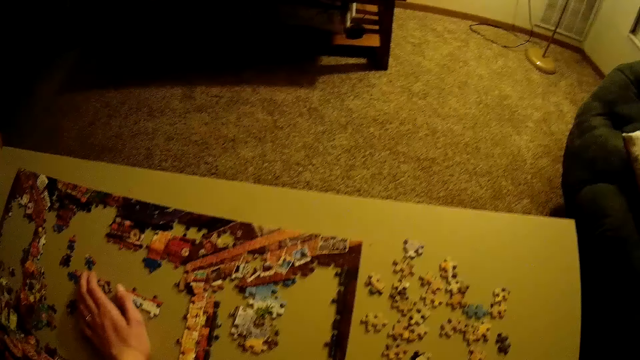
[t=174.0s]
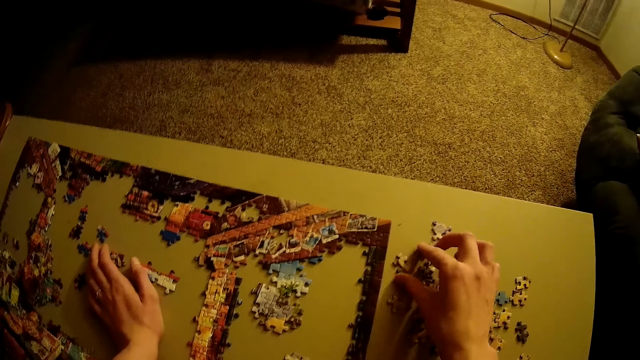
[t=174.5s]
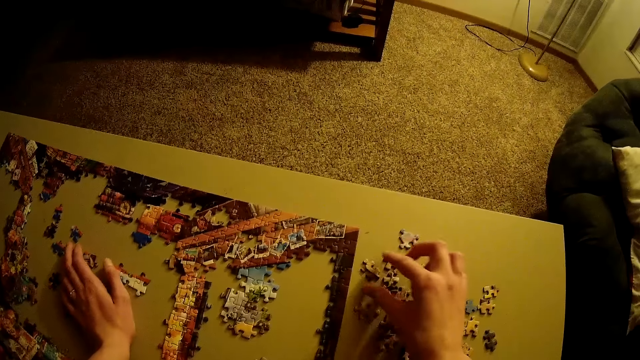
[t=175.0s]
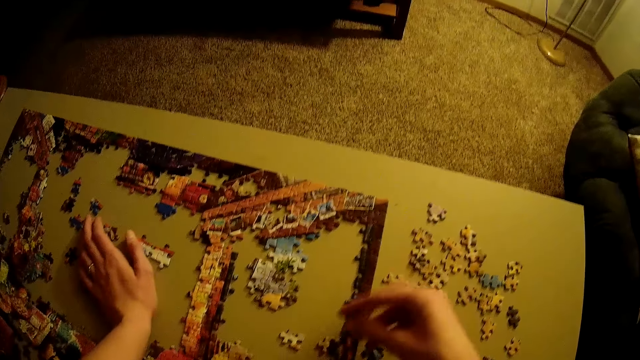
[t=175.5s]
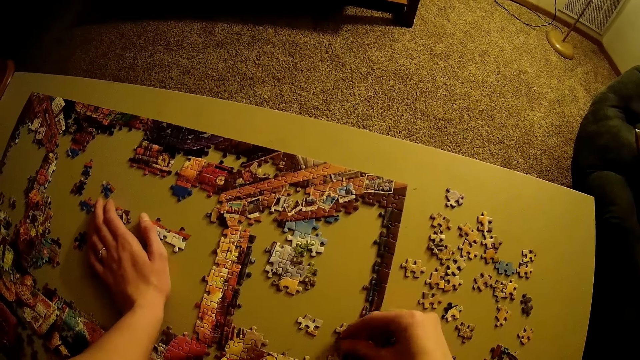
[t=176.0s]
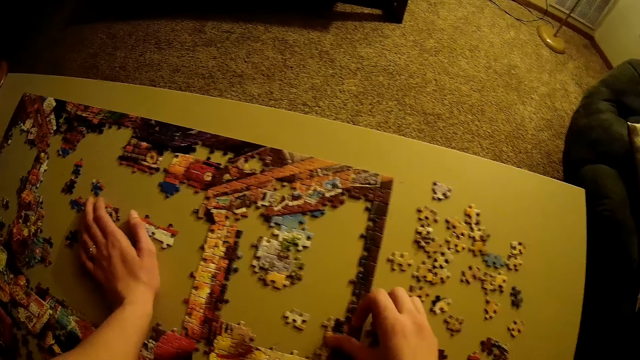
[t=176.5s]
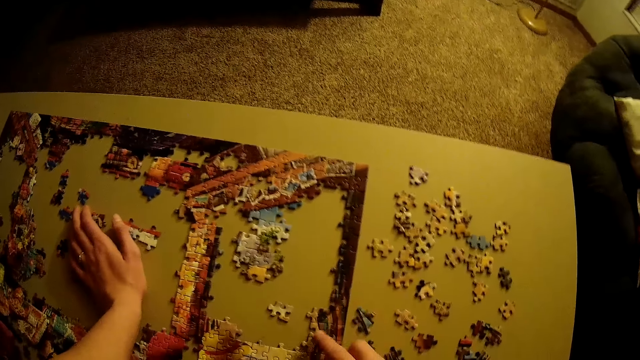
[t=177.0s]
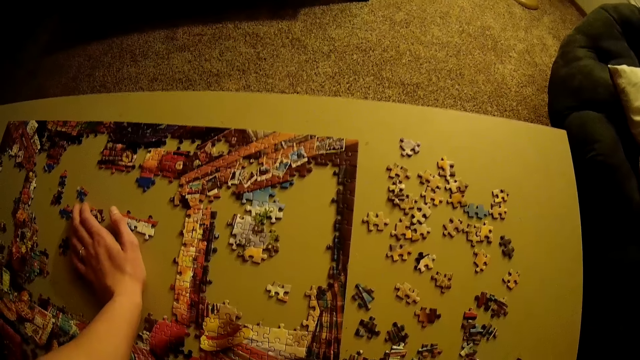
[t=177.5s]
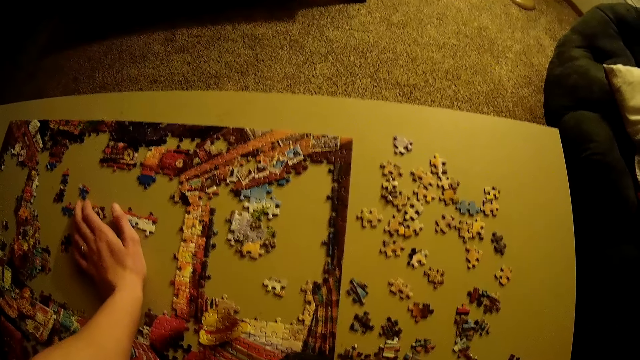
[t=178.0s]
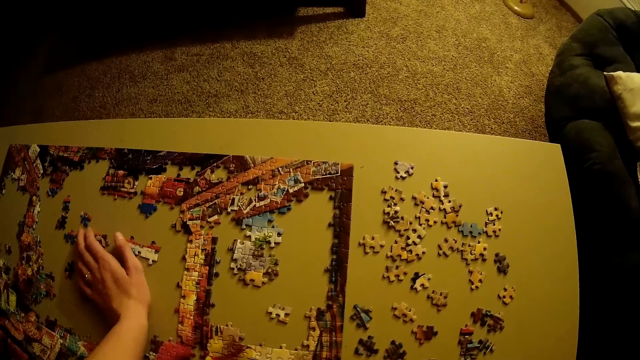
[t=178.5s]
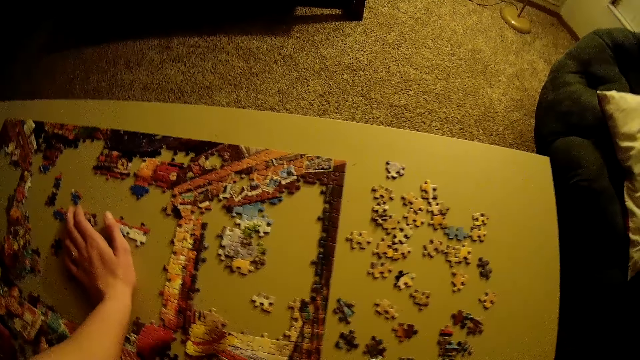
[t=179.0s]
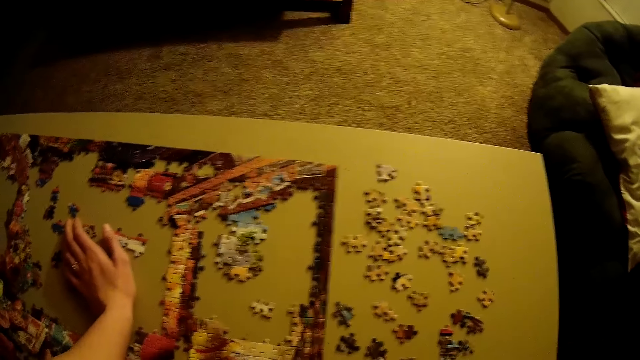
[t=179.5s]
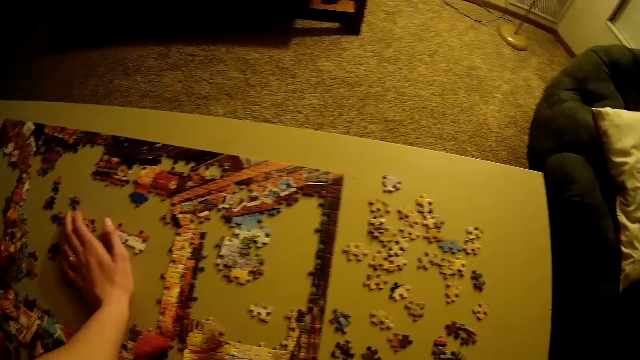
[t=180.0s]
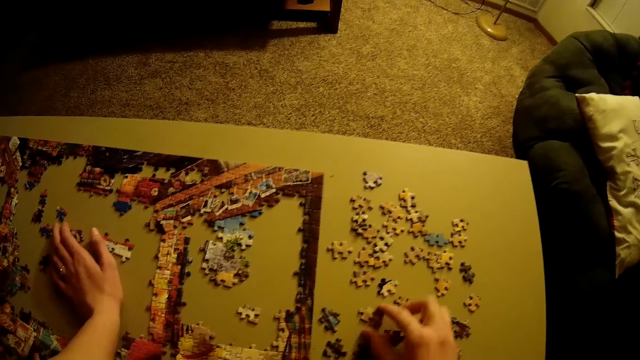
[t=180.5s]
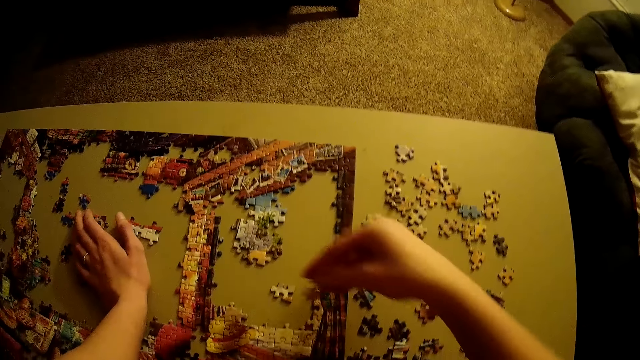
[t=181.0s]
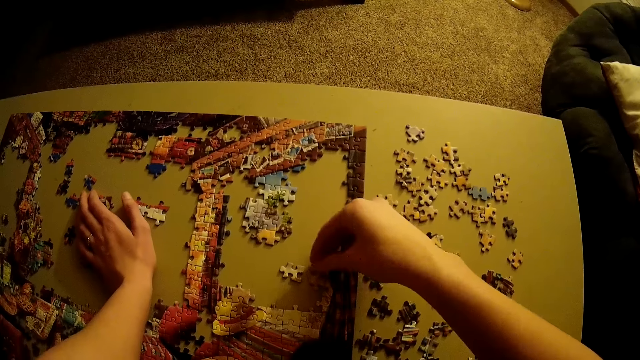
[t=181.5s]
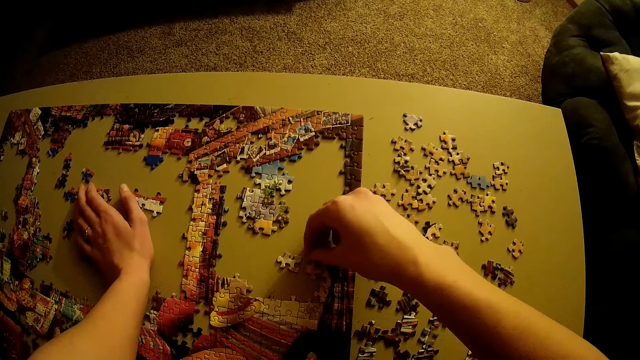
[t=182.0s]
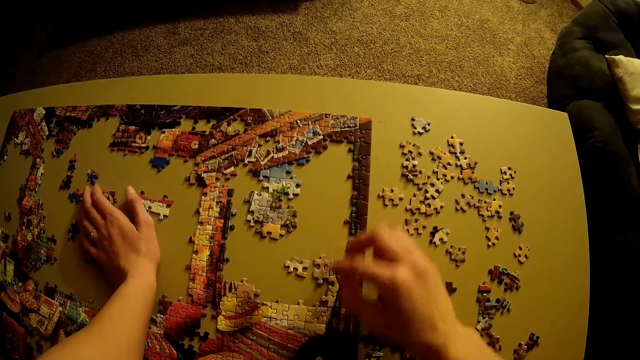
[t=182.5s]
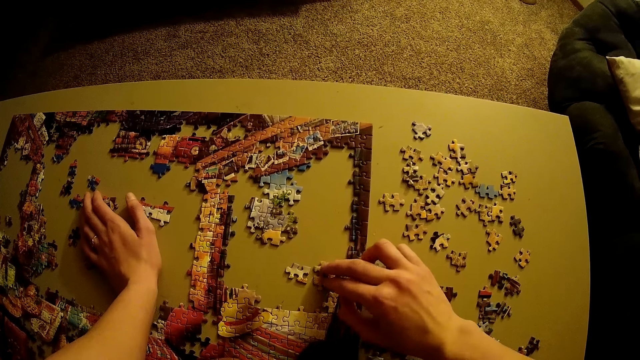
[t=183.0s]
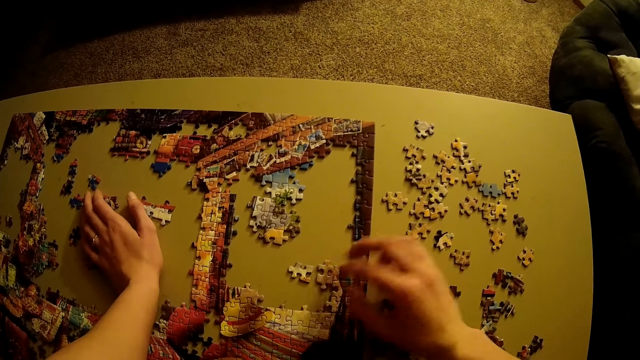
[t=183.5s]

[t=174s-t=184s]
The camera wearer picks up a puzzle piece. They fit the puzzle piece in the jigsaw puzzle. They pick up the puzzle piece. They fit the puzzle piece in the jigsaw puzzle.

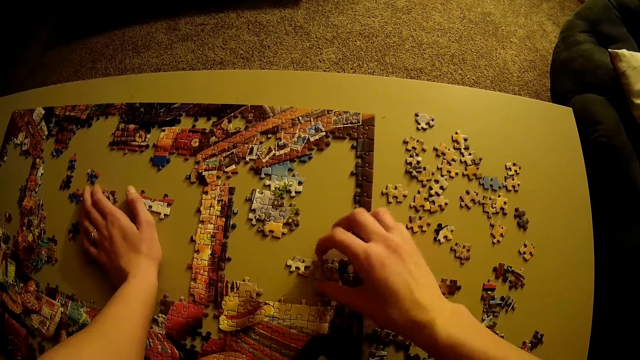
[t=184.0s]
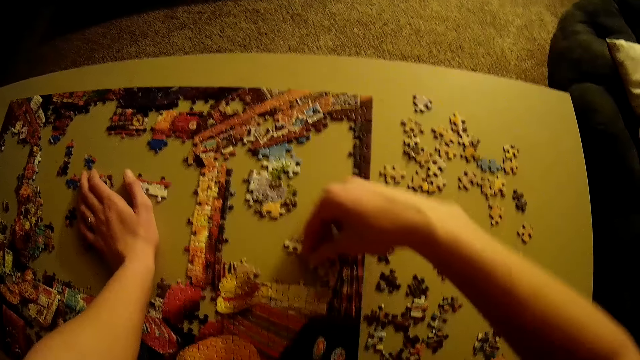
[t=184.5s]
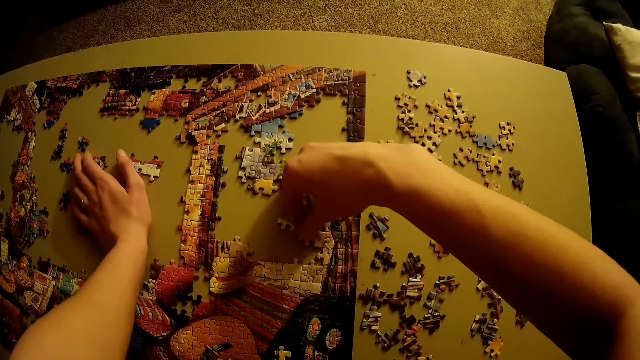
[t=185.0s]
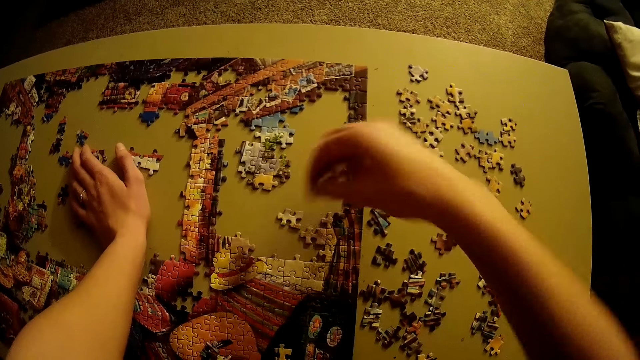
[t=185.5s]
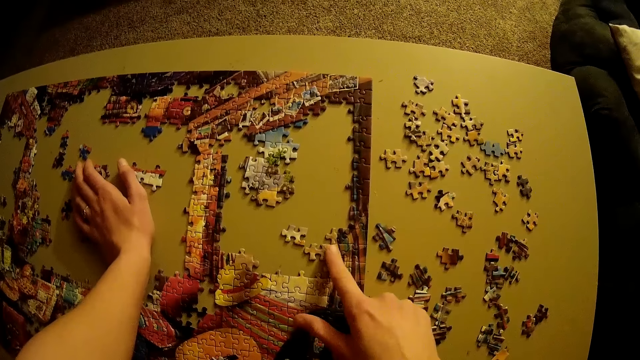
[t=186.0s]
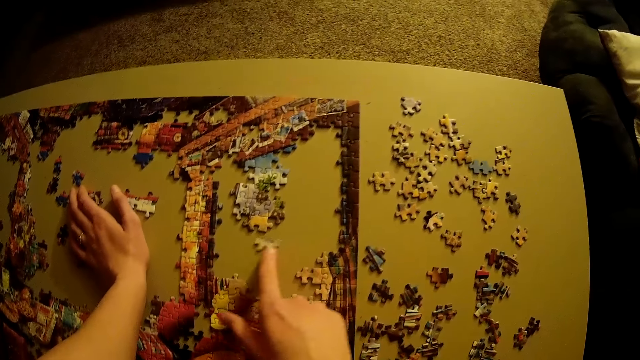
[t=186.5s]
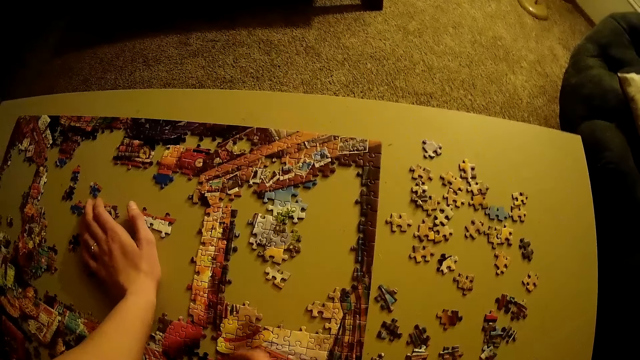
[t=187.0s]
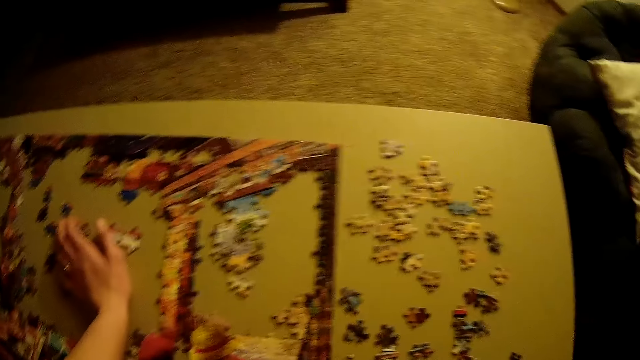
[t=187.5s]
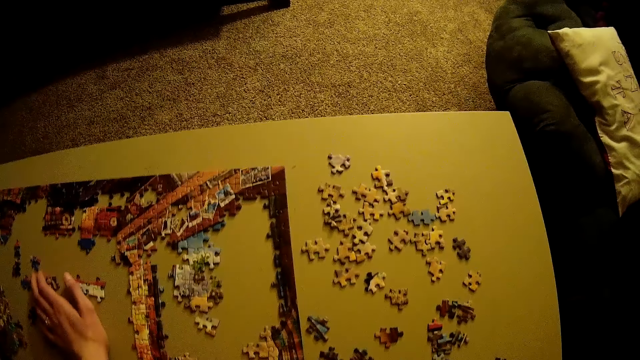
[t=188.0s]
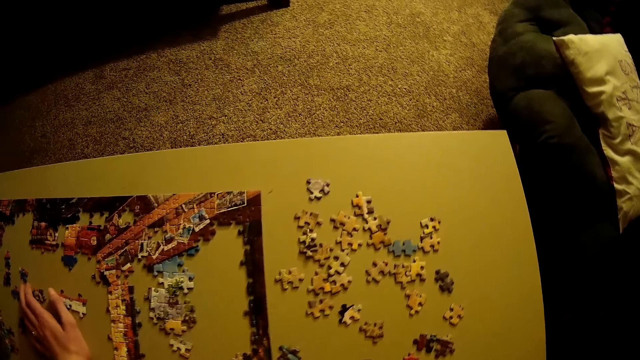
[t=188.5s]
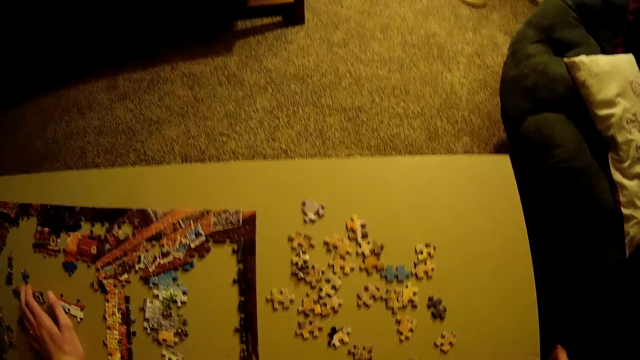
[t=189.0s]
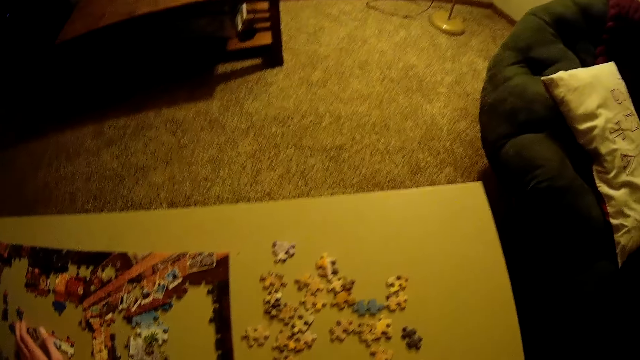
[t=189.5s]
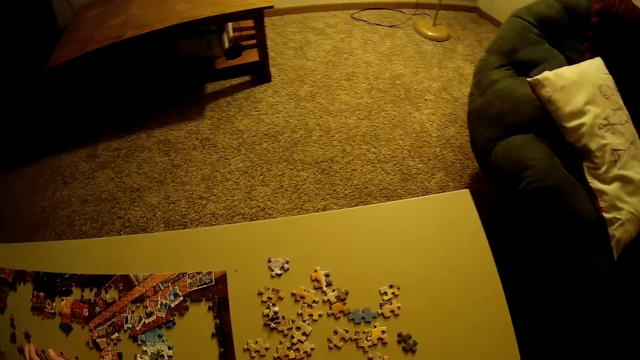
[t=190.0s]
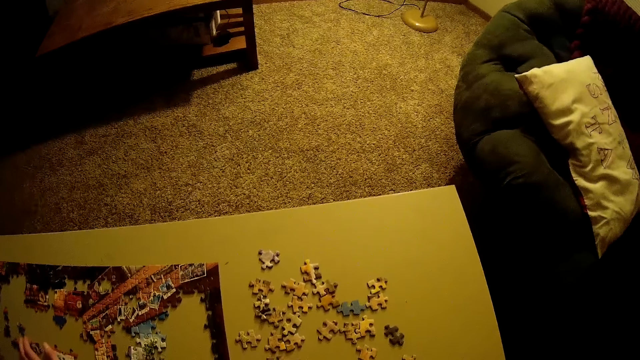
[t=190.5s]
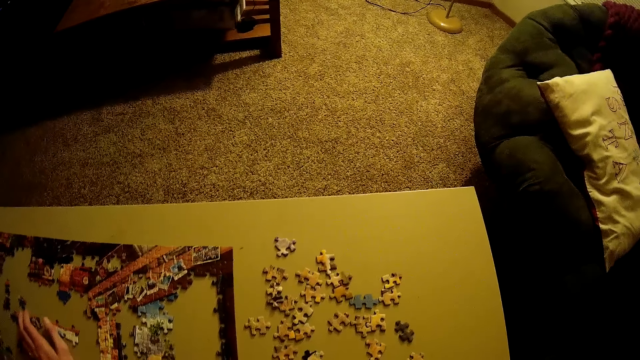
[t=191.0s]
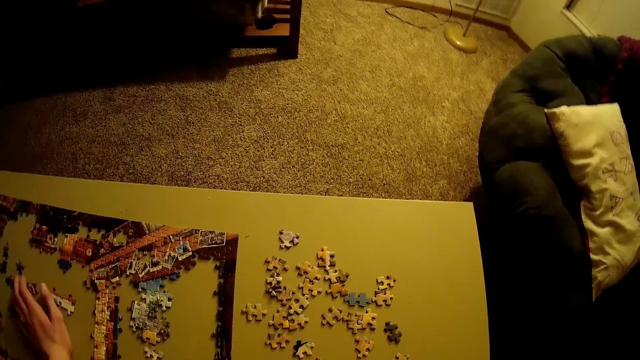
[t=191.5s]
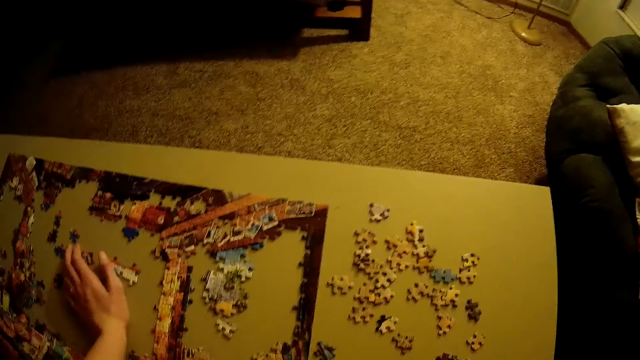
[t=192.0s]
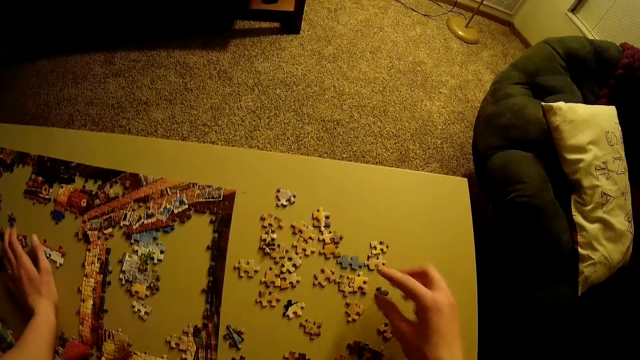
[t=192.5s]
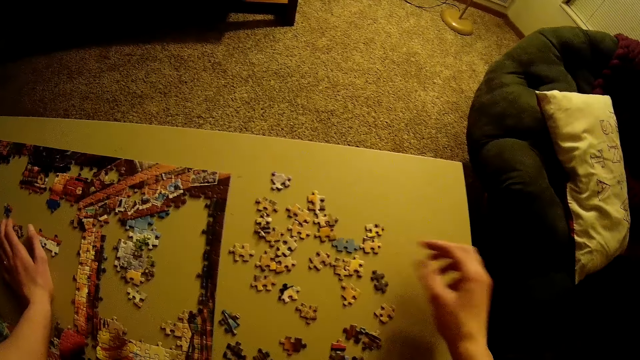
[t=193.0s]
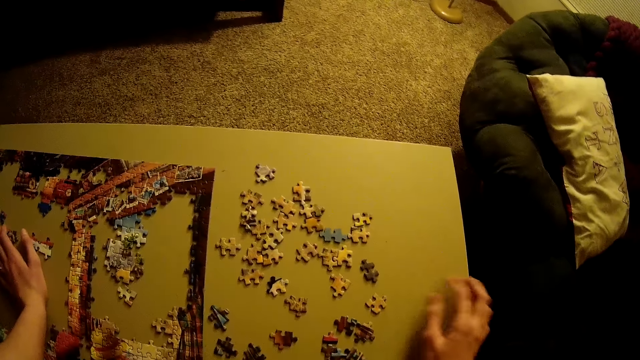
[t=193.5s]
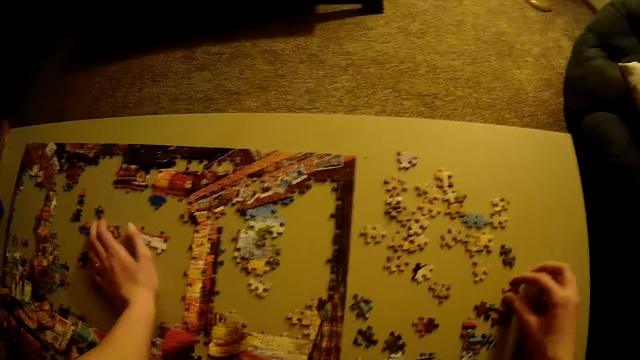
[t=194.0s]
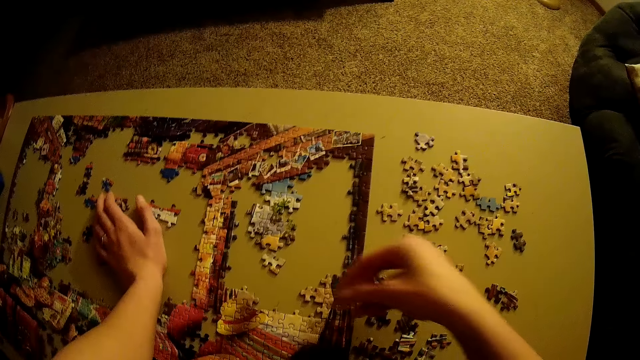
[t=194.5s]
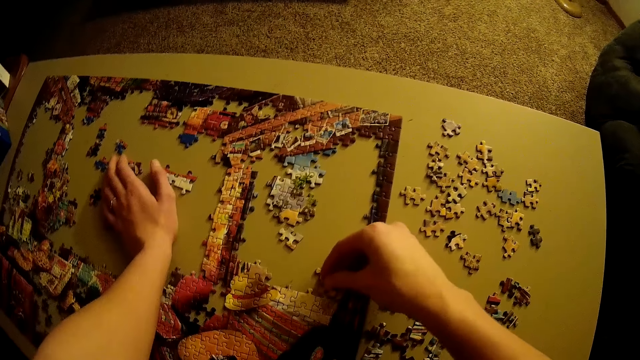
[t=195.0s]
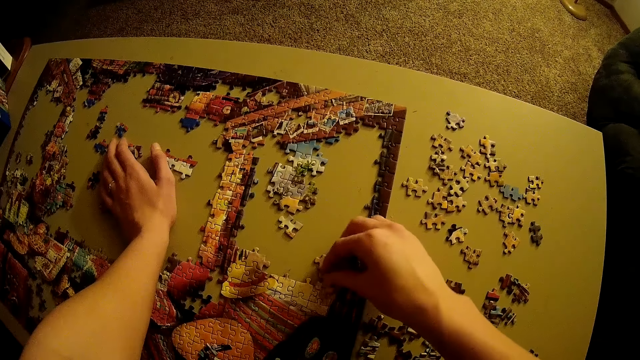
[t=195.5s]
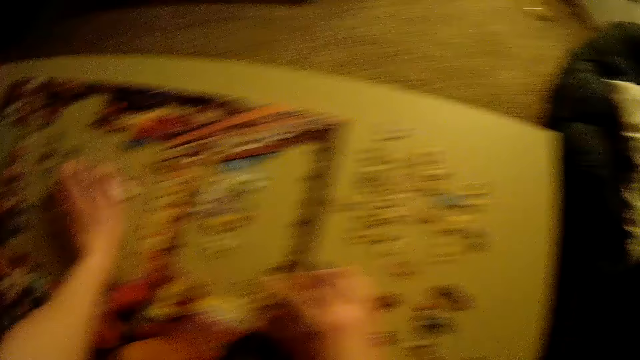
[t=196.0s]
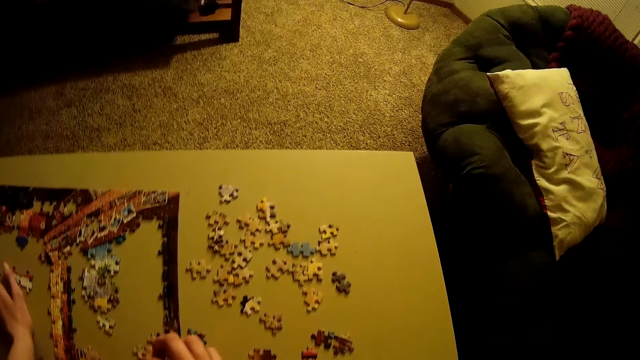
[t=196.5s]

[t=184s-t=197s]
The camera wearer picks up a puzzle piece. They fit the puzzle piece in the jigsaw puzzle. They move the puzzle piece. They stare at the puzzle pieces. They pick up the puzzle piece. They fit the puzzle piece in the jigsaw puzzle.
